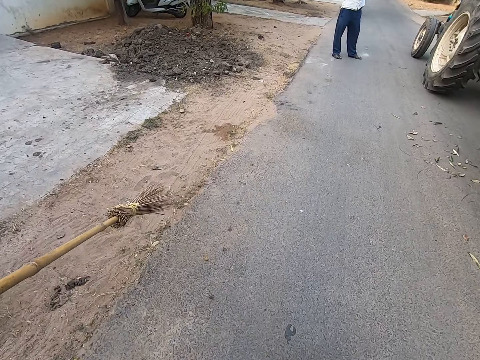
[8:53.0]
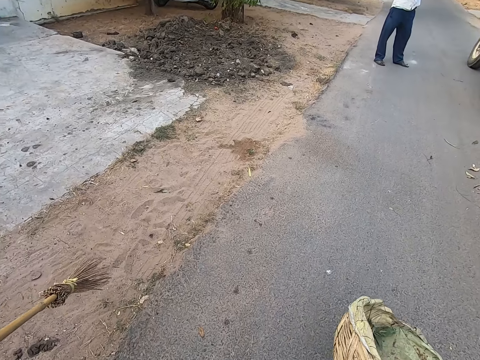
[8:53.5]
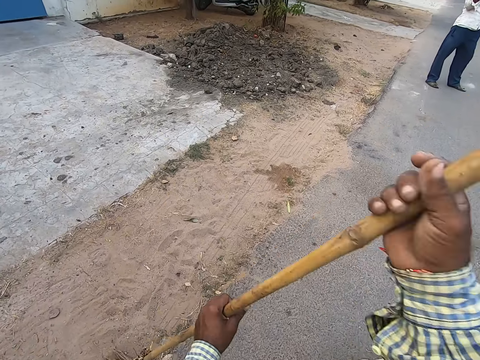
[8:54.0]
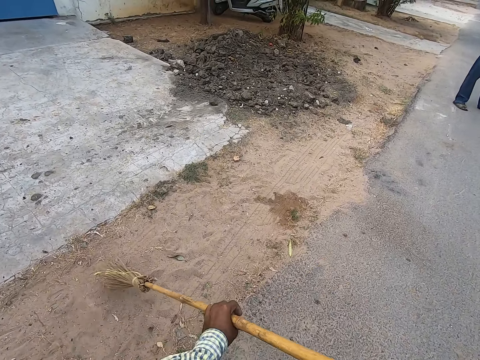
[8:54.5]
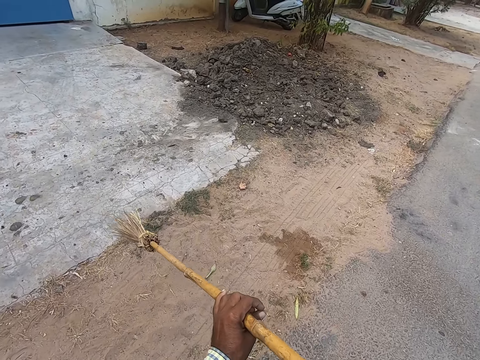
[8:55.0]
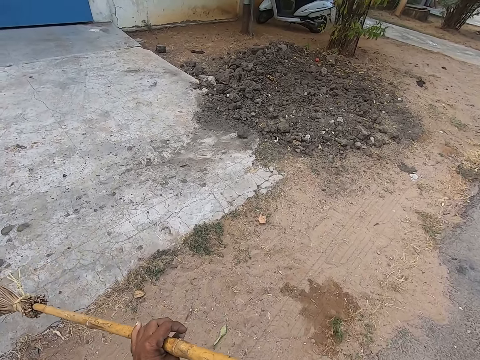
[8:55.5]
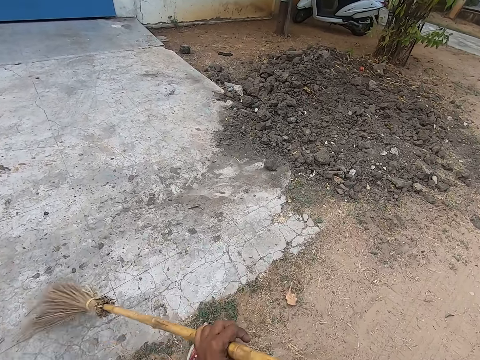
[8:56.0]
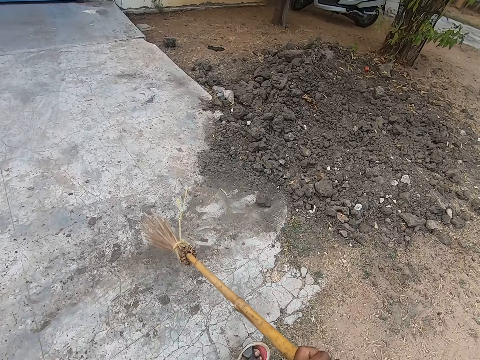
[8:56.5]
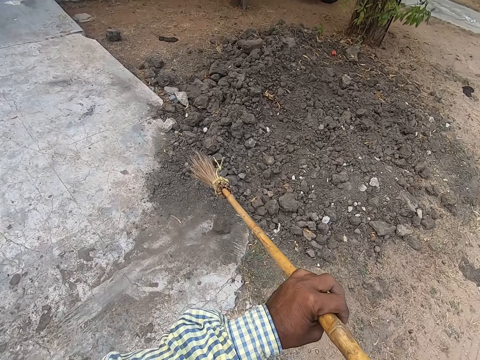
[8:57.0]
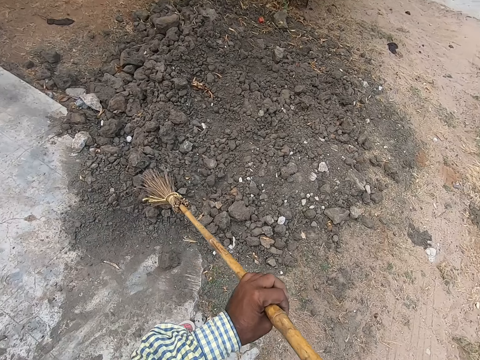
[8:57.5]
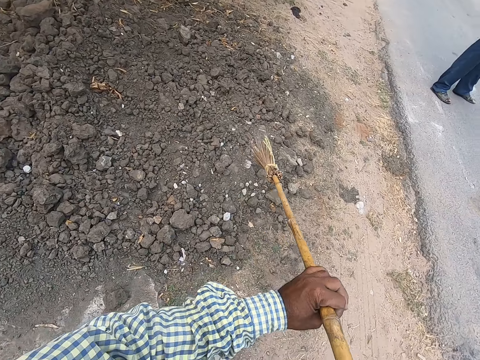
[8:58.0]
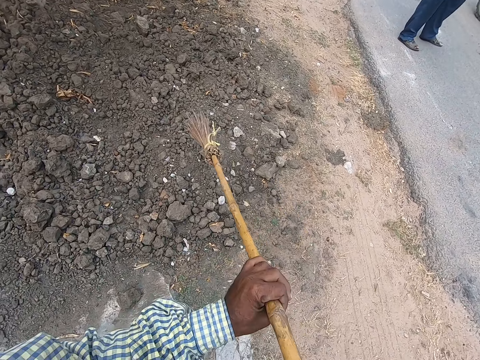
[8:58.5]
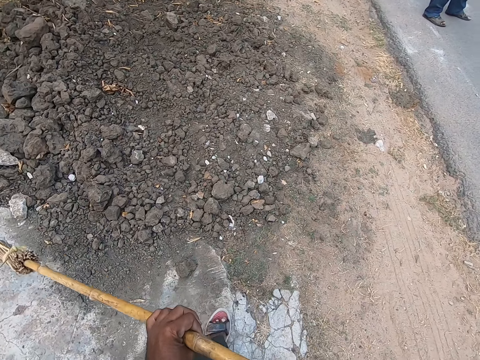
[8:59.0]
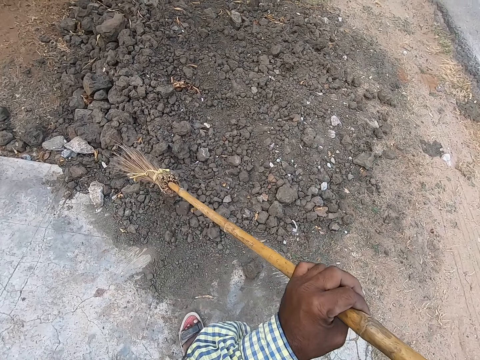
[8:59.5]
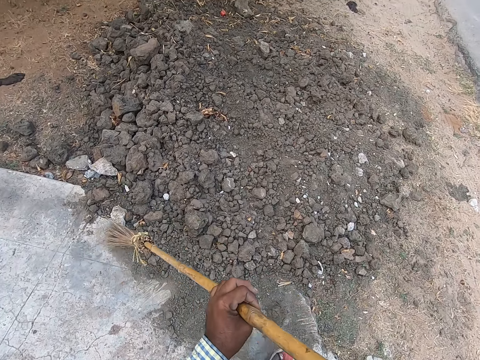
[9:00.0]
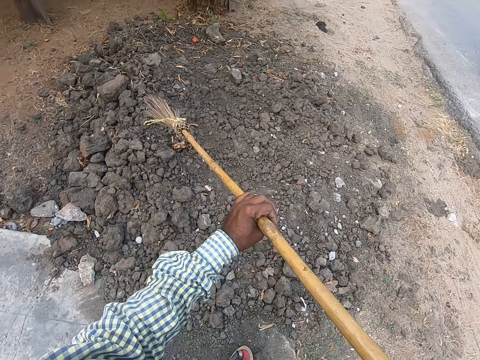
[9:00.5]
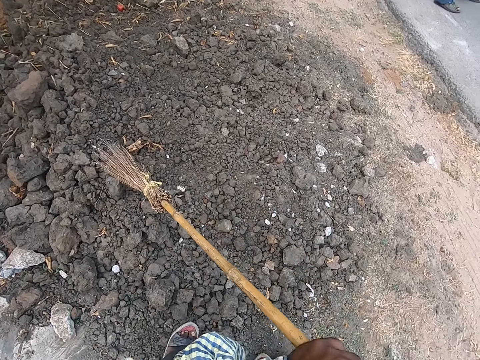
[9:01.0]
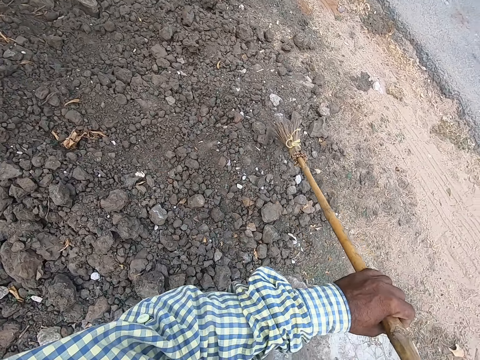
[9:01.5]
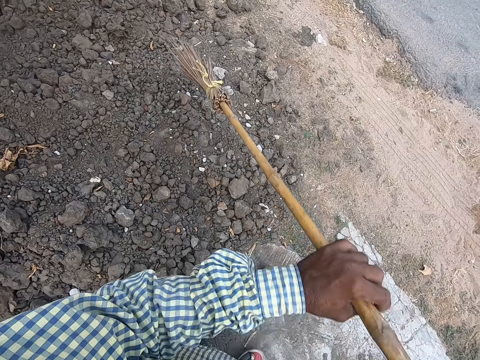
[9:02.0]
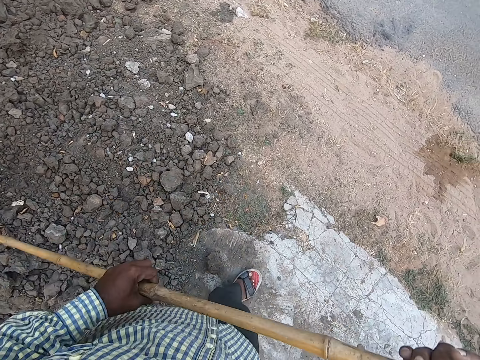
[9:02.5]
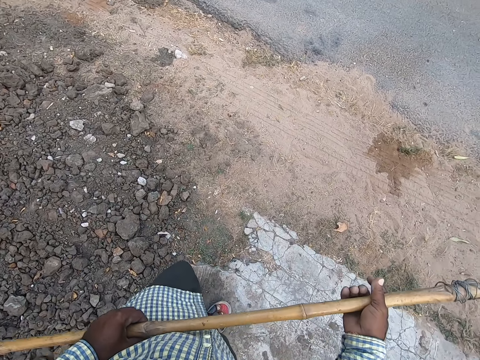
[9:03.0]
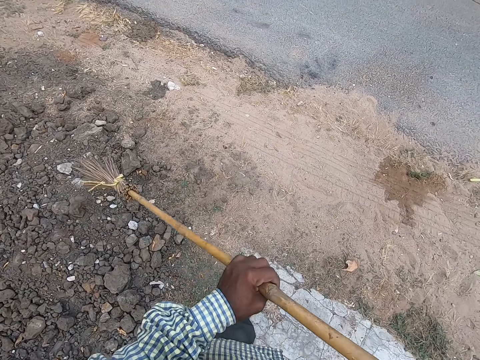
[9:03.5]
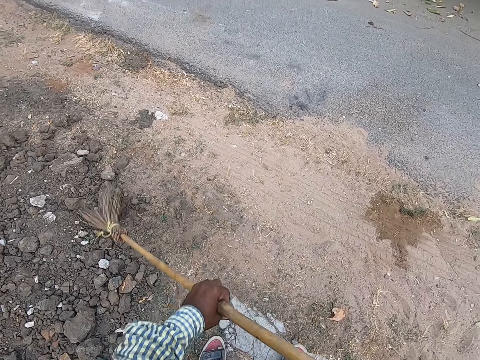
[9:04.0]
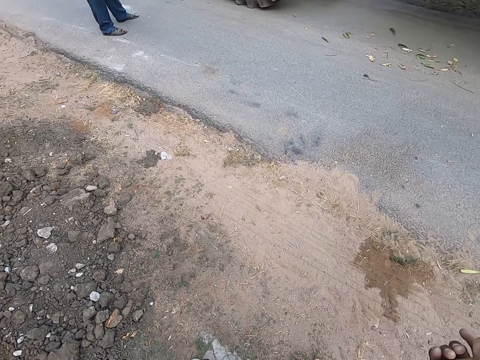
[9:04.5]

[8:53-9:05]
The camera wearer drops the basket in his right hand onto the ground. He holds the broom with both hands. He sweeps the ground along the road with the broom in both hands. He converses with a man.

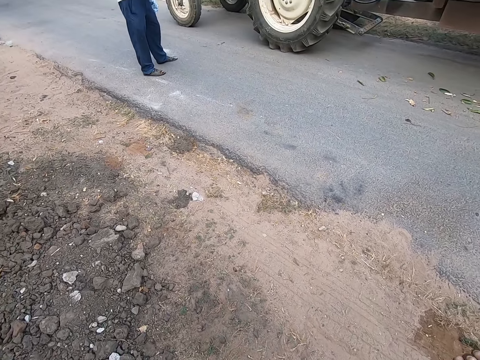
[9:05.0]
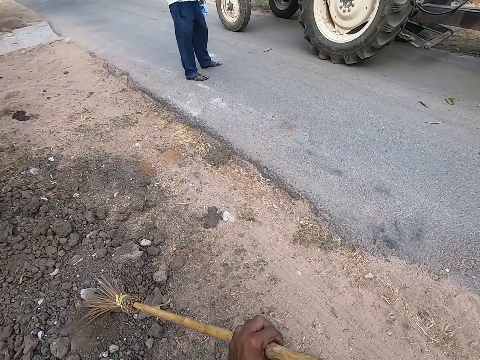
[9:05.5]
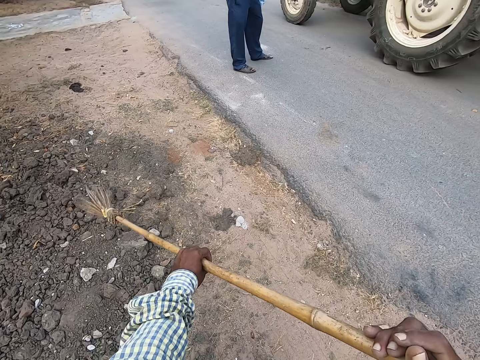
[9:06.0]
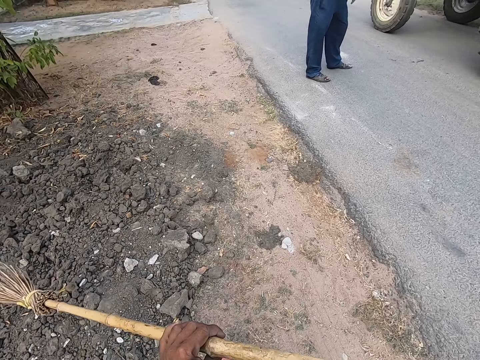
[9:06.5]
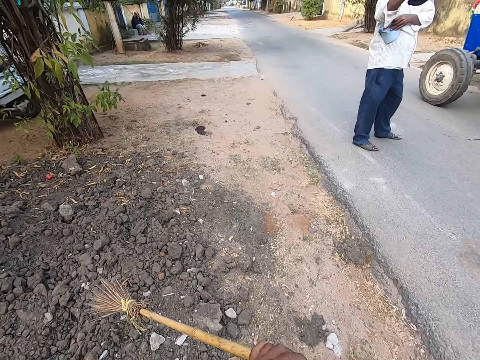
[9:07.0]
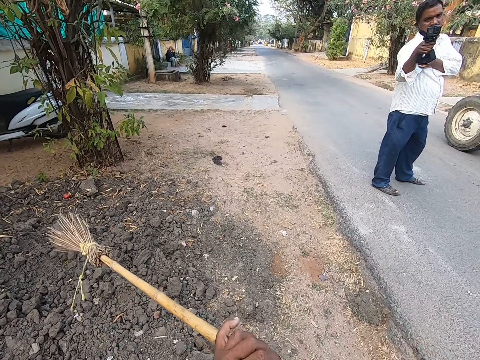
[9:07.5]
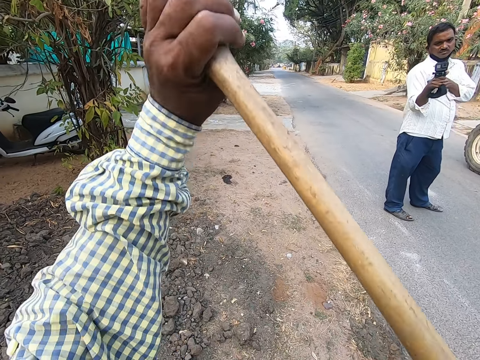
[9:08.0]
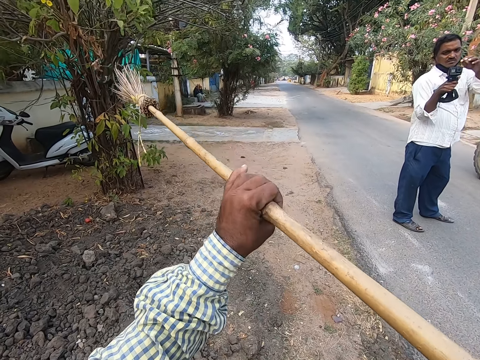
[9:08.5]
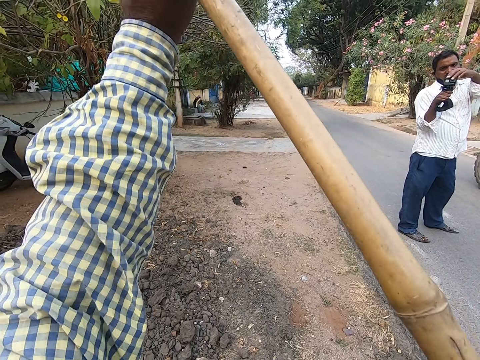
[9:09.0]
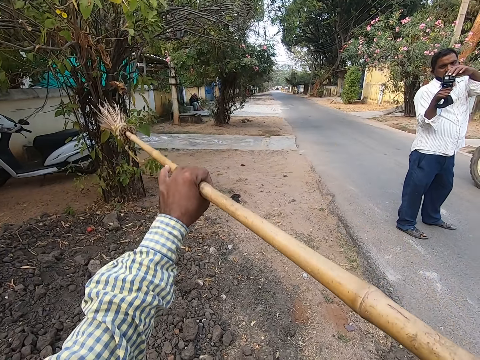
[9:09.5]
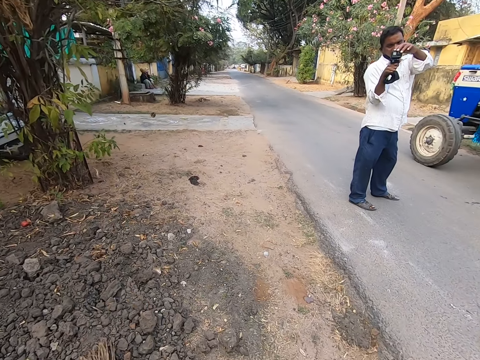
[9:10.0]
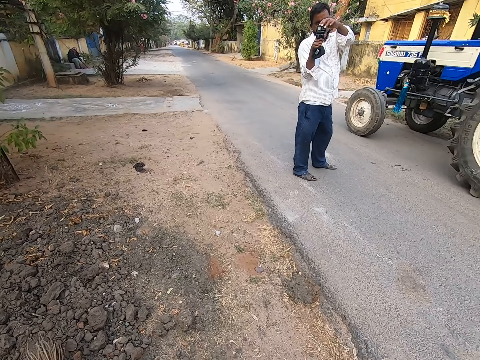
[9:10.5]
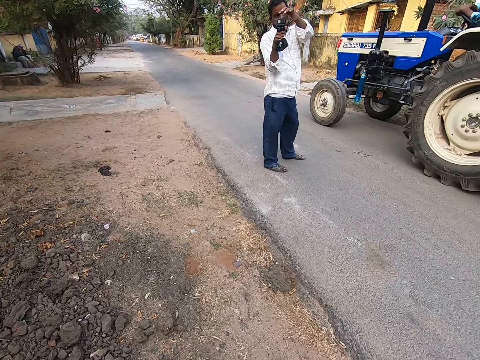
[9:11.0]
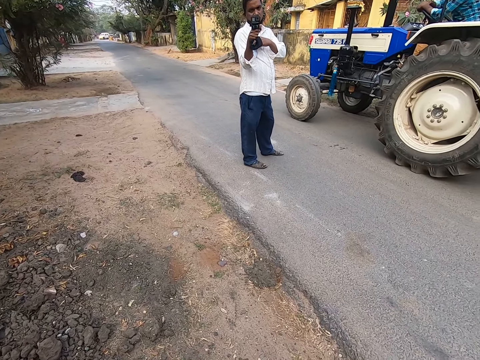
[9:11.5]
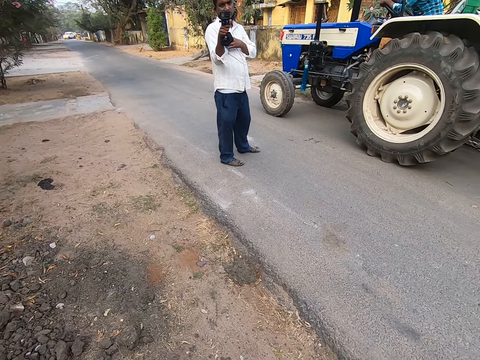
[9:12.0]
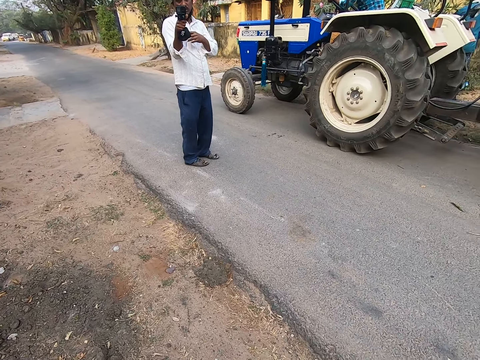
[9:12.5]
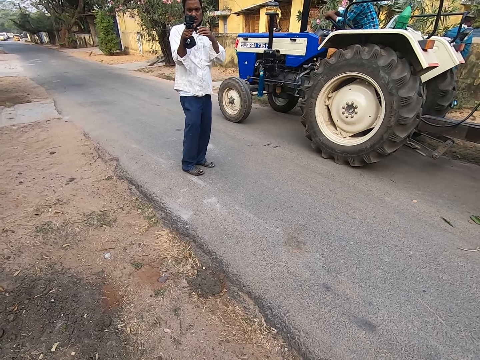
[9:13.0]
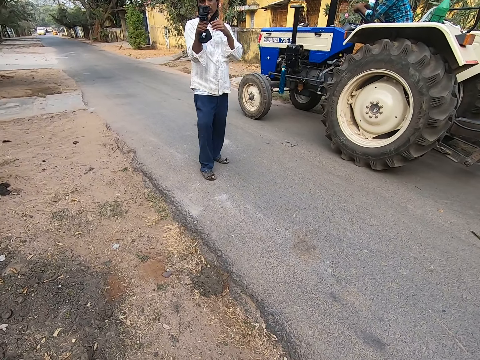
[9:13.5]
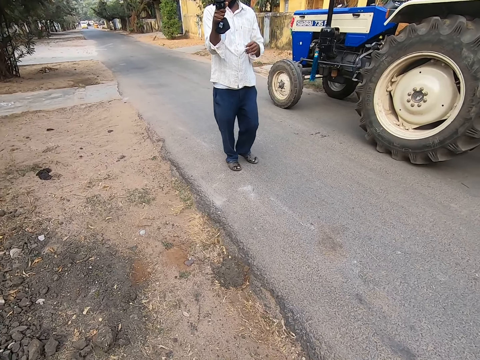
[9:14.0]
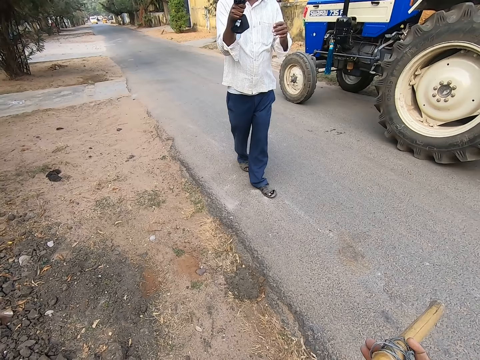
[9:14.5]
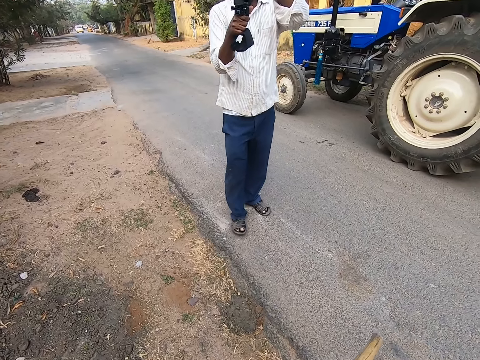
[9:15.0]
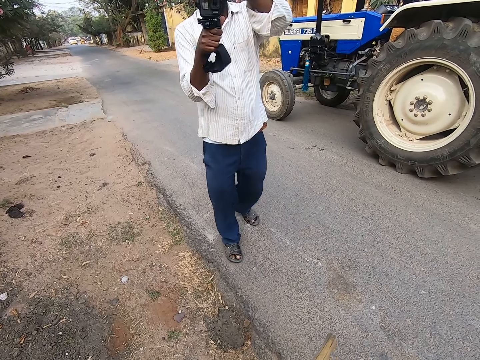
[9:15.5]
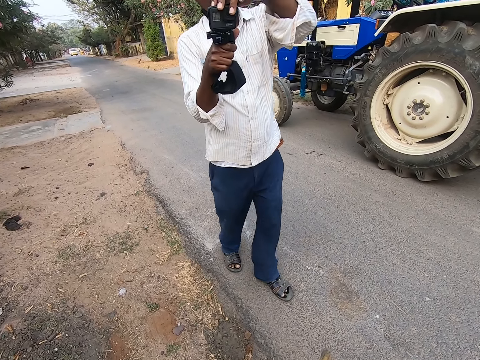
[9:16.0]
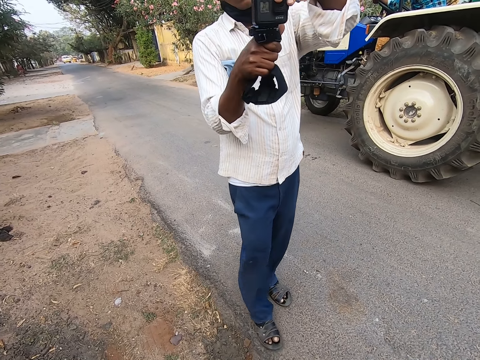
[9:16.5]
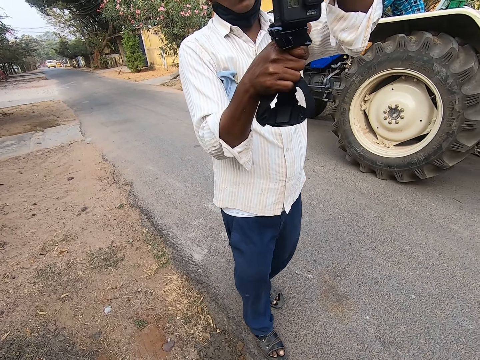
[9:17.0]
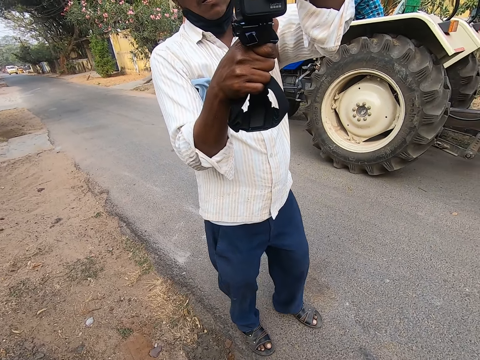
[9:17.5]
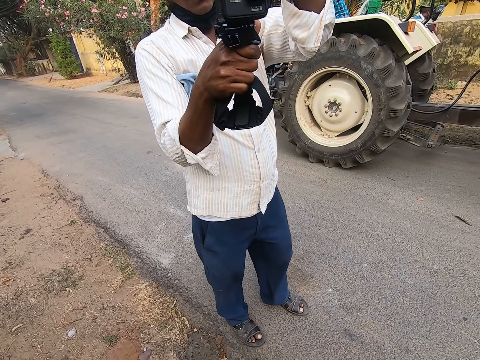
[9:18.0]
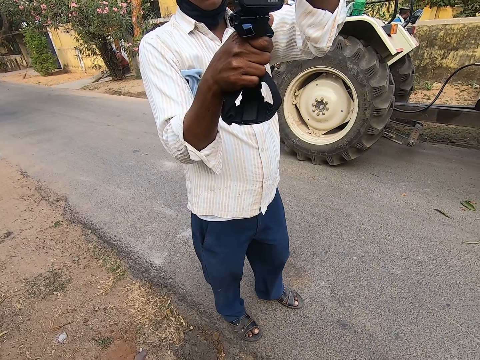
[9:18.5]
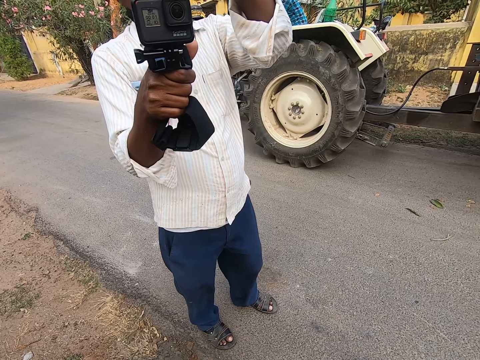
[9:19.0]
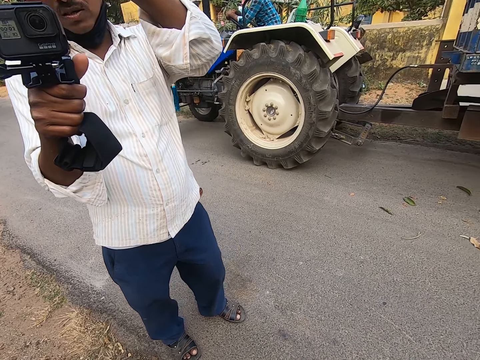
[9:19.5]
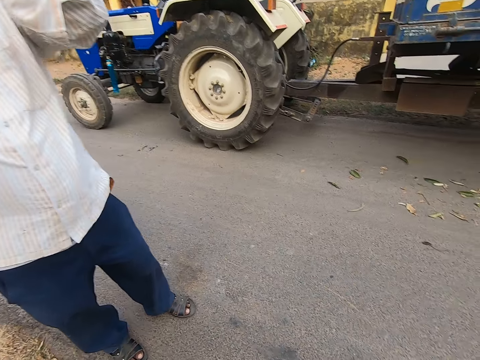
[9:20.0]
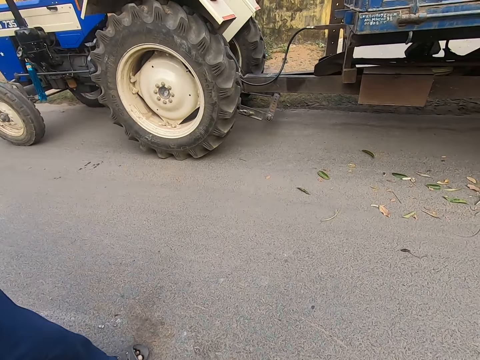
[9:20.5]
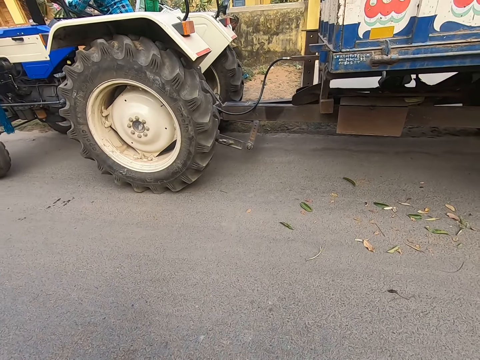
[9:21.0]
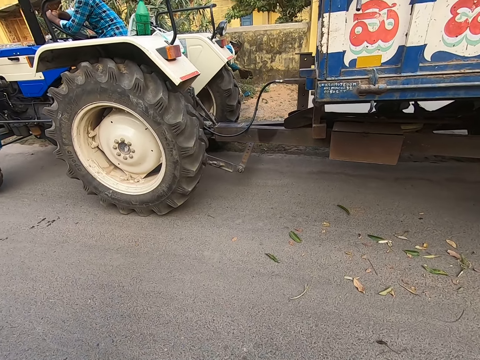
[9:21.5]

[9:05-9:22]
A man holds a camera in his right hand. The man operates the camera on the road. The camera wearer drops tree leaves with the broom along the road. The man holds the camera with both hands. The camera wearer converses with the man. The man holds the camera in his right hand. The man operates the camera on his way towards the camera wearer. He holds the camera with both hands. Another man operates the camera in his right hand with his left hand. The camera wearer looks around and interacts with a person. They walk around and interact with the person. The first man sits on a truck on the road.
